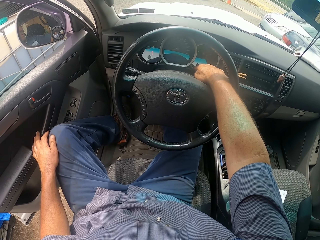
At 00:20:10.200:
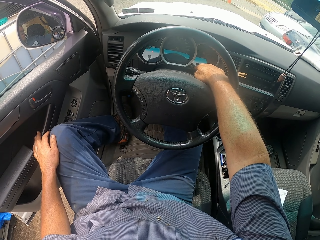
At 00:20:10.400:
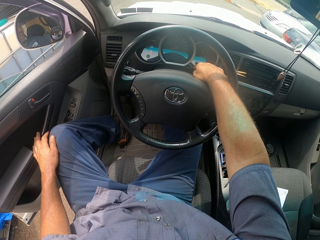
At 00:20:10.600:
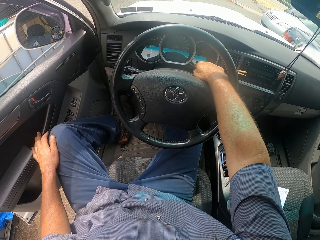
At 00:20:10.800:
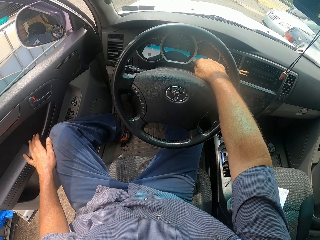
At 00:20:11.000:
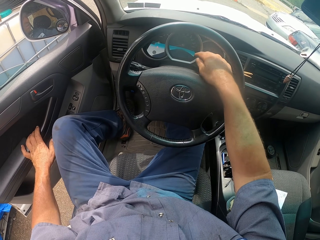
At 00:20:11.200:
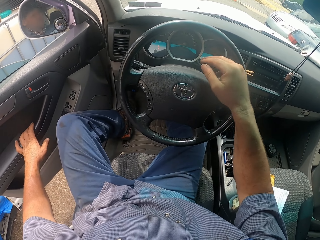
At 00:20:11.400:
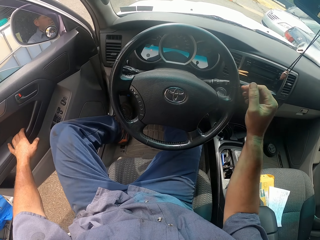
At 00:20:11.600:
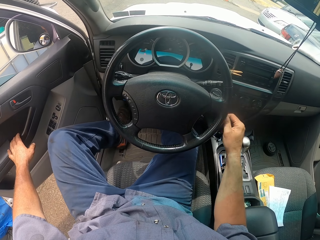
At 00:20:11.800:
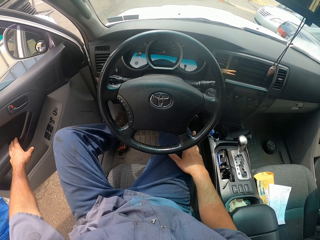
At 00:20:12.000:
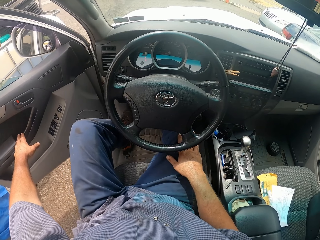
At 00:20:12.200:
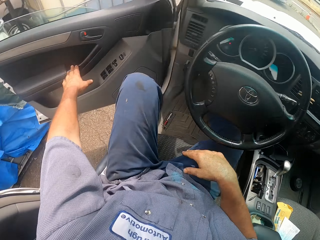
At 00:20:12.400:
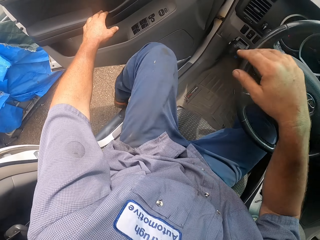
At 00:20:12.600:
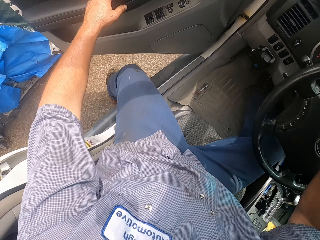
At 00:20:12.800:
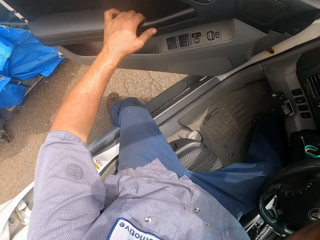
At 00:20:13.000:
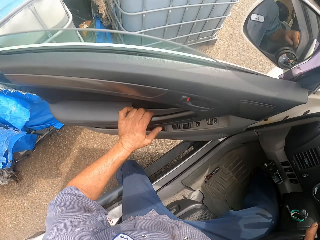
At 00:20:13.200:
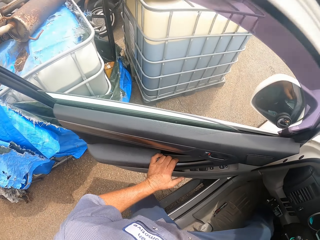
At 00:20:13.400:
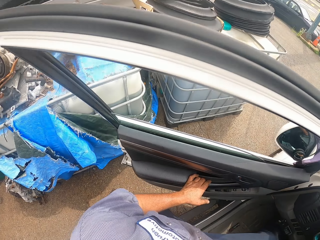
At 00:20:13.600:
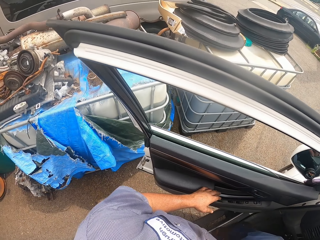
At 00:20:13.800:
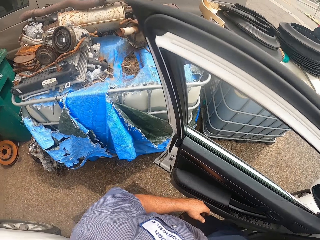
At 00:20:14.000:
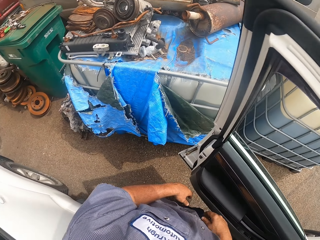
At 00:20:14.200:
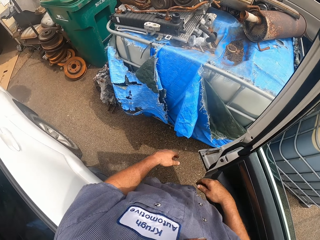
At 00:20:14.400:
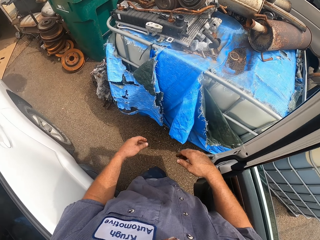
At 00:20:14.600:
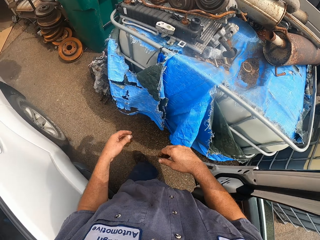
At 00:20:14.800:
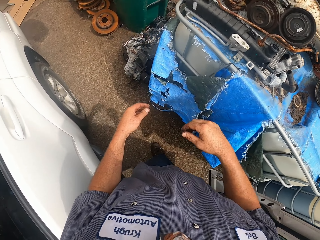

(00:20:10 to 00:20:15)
The camera wearer opens the door. He pushes the door with his left hand. He steps out of the car.
